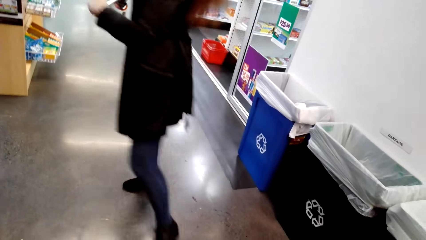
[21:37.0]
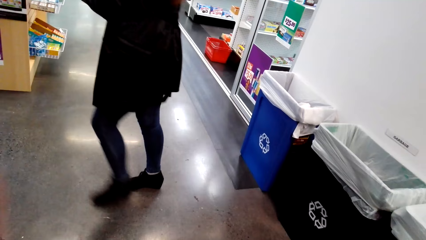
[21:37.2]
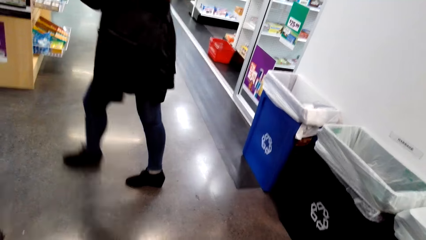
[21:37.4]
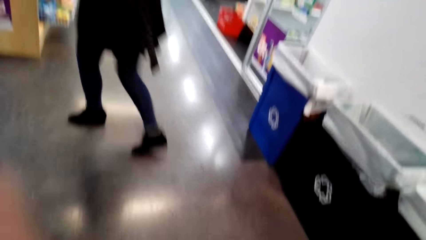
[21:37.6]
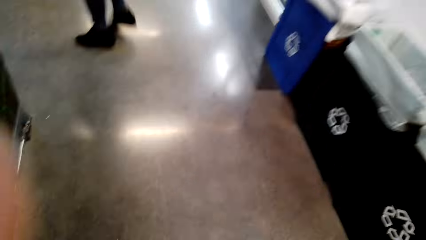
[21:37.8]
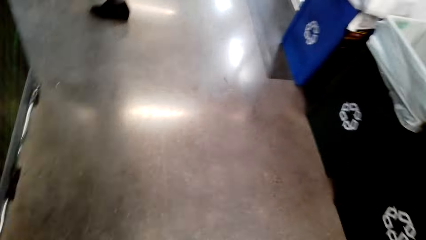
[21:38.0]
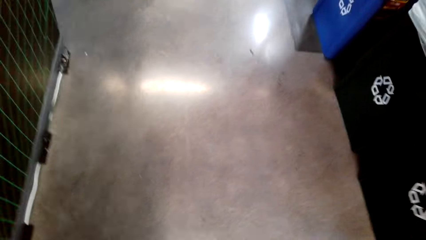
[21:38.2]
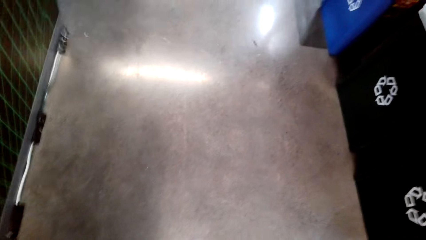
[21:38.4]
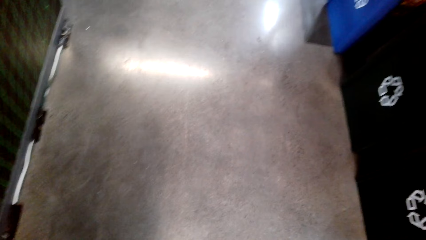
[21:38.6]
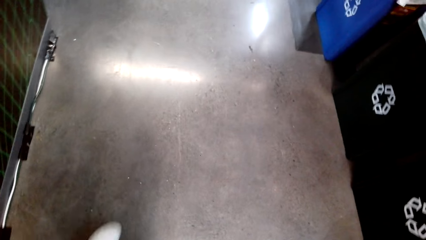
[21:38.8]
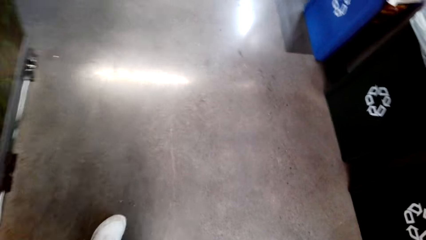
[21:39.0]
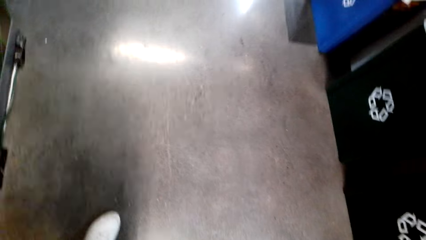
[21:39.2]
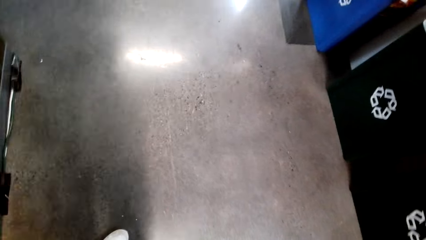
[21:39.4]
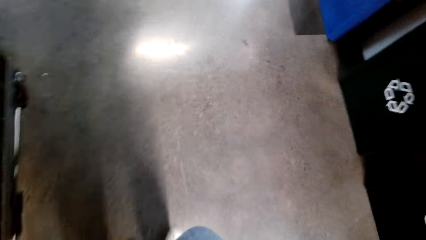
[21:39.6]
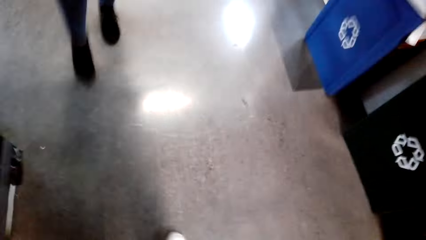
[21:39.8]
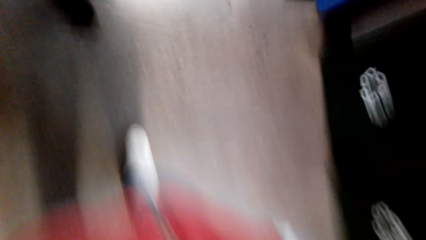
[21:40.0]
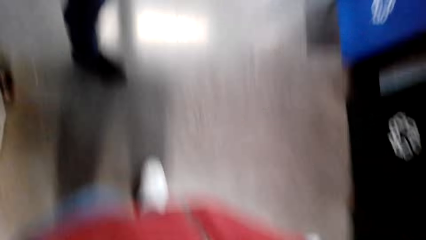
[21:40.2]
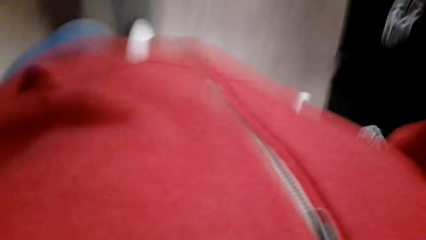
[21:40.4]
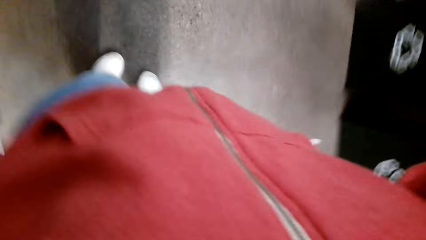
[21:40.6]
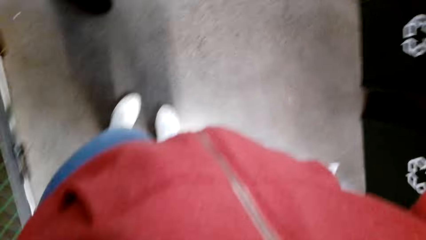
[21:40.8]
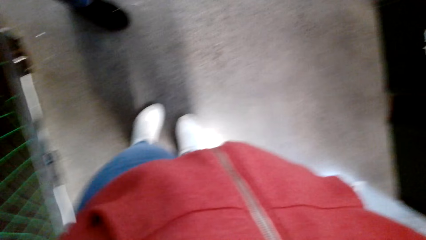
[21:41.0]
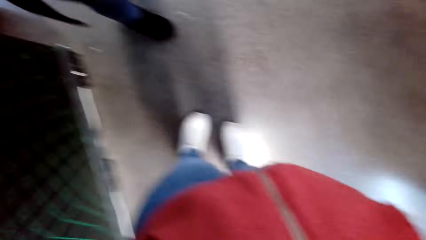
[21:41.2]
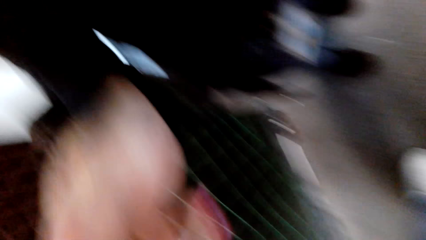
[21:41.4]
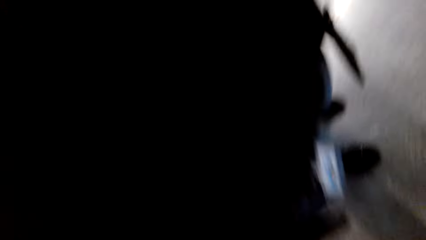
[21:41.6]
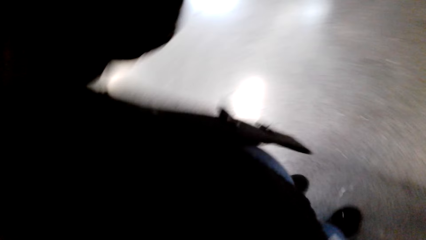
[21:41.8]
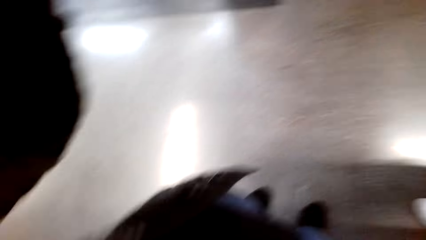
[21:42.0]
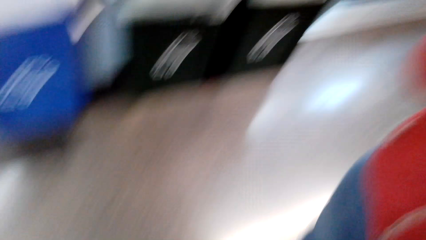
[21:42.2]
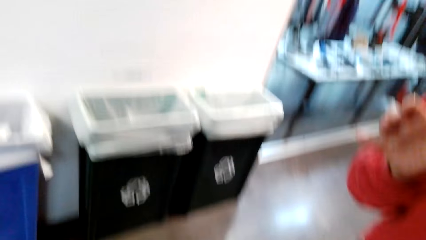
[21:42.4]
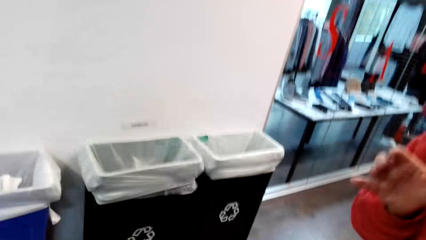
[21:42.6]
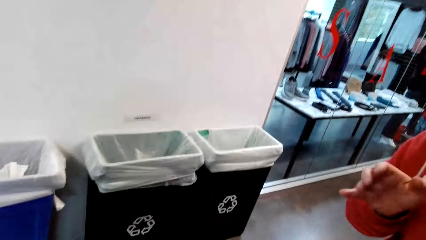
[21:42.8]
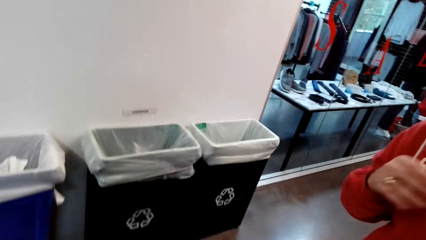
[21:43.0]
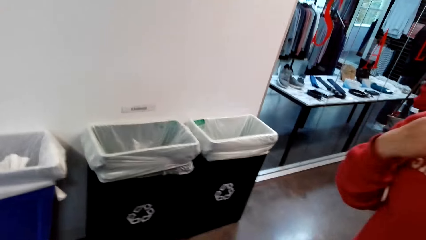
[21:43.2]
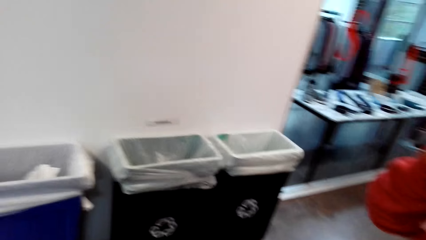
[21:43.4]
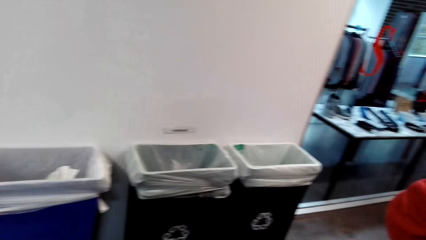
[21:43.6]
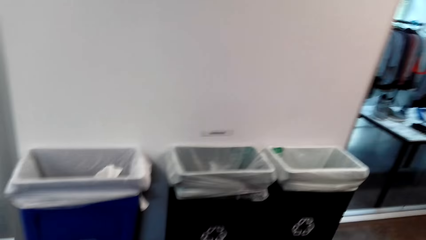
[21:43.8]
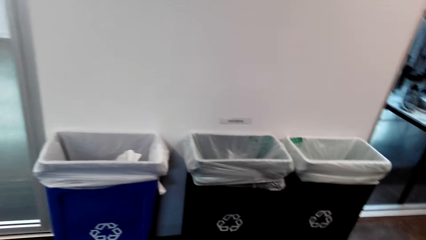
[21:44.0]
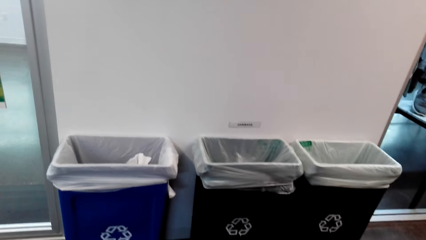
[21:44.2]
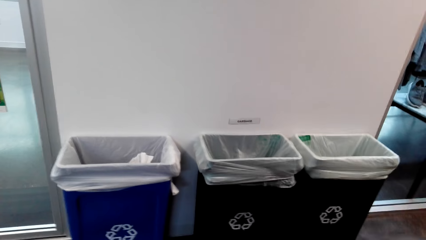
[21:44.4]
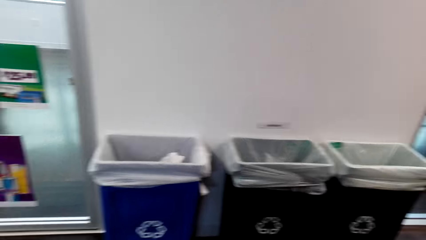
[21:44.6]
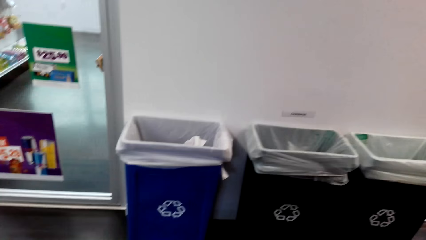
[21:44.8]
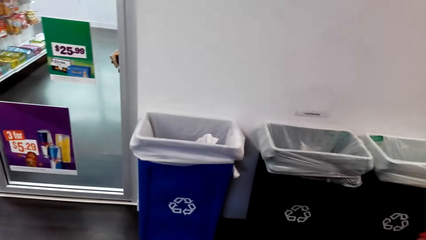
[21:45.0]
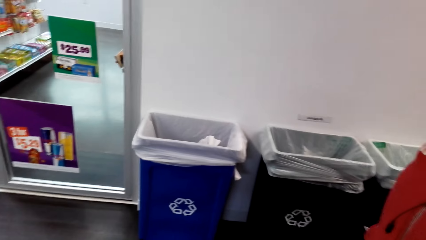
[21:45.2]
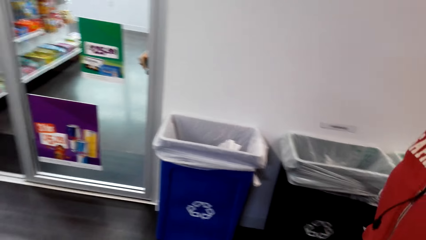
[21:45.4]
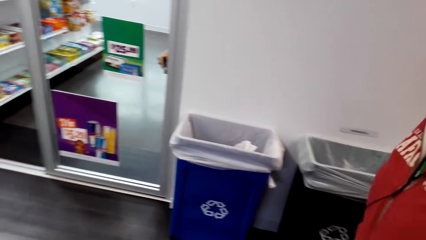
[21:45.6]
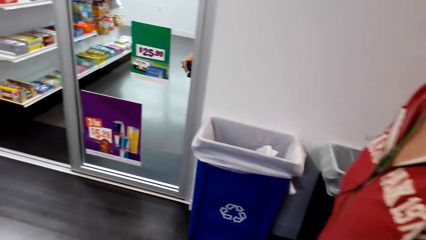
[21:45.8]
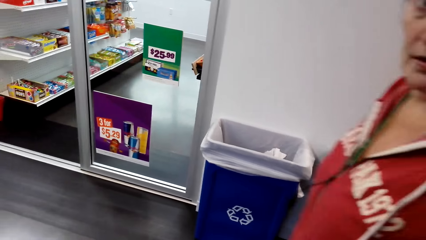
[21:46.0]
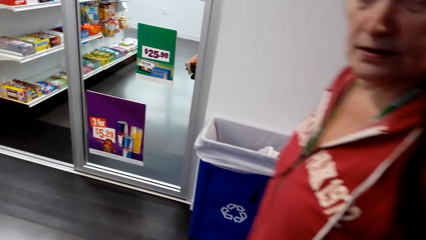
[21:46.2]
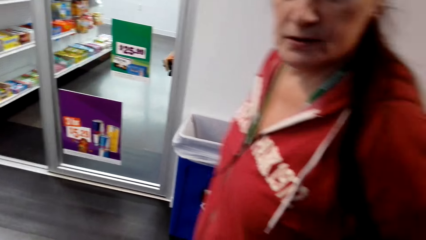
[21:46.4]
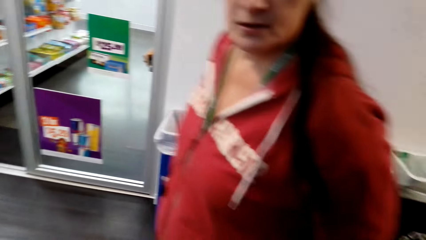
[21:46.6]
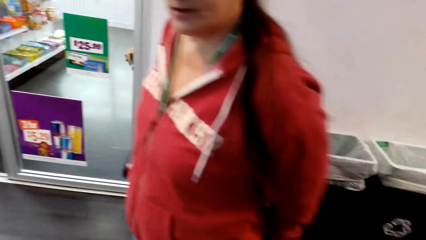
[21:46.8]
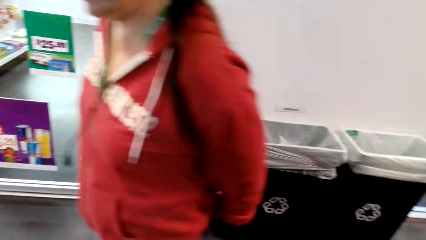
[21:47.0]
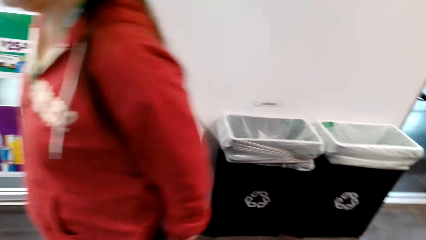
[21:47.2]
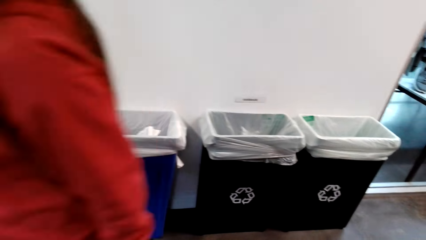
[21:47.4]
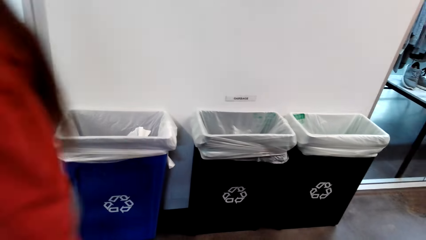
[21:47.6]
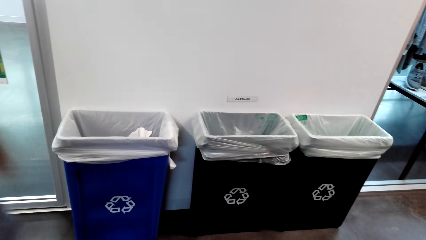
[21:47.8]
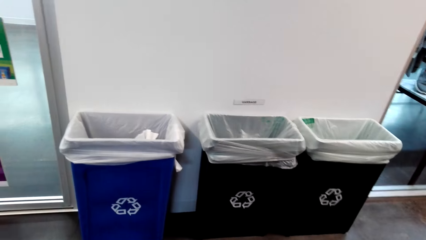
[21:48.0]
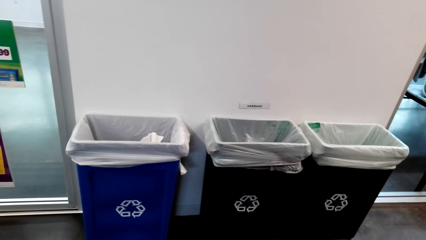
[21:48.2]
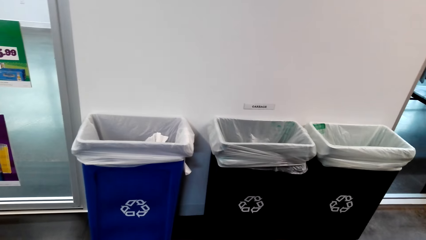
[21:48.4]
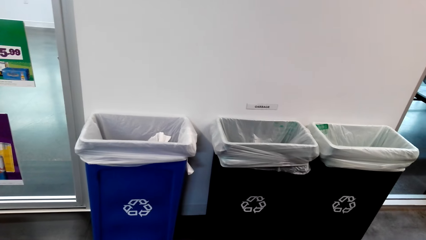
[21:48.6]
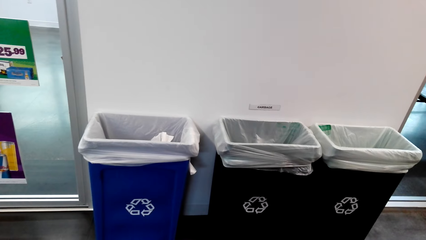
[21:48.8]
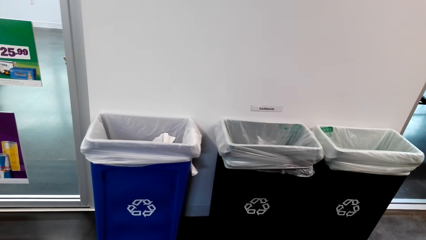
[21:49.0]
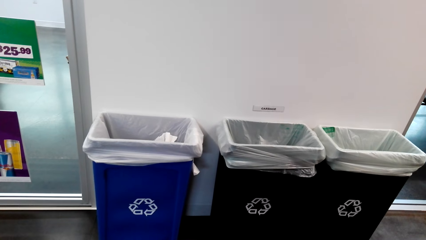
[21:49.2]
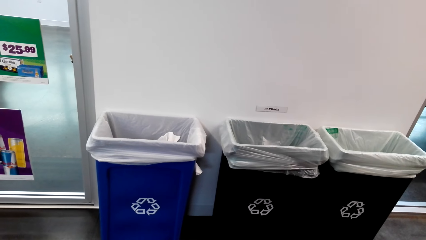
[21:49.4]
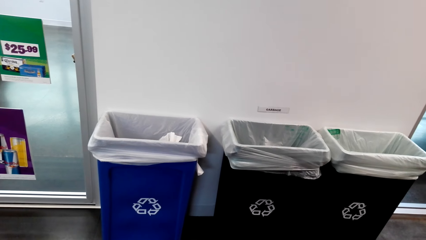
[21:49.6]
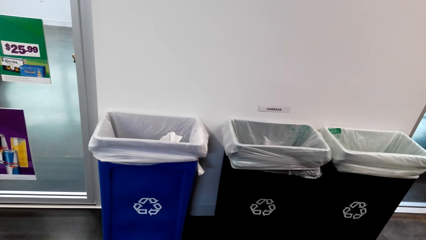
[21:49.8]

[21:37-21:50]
The lady walks back to the store. The camera wearer walks. They touch something. They speak to the lady. Another lady walks in the store.
